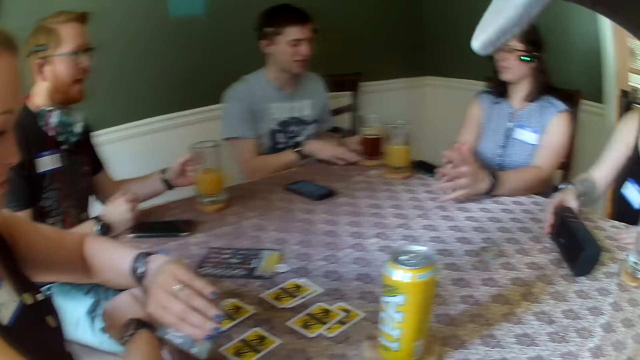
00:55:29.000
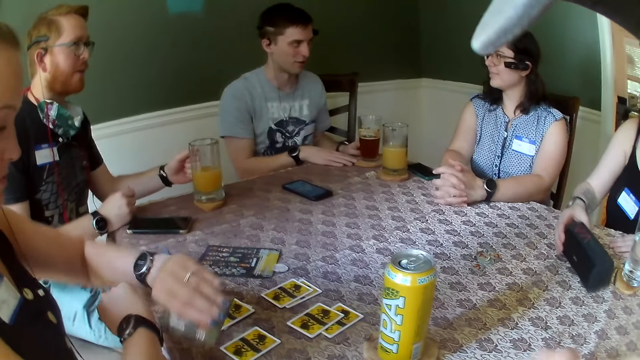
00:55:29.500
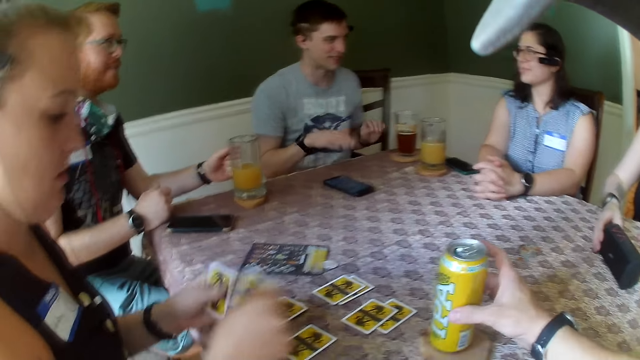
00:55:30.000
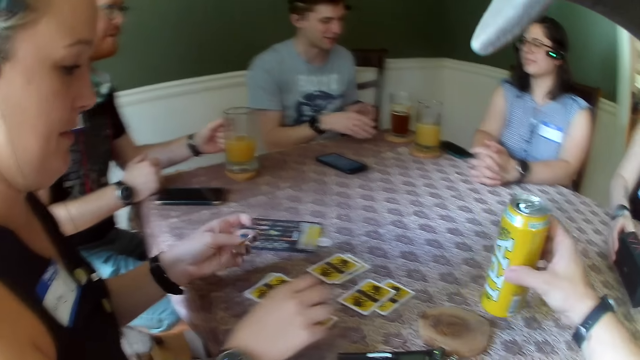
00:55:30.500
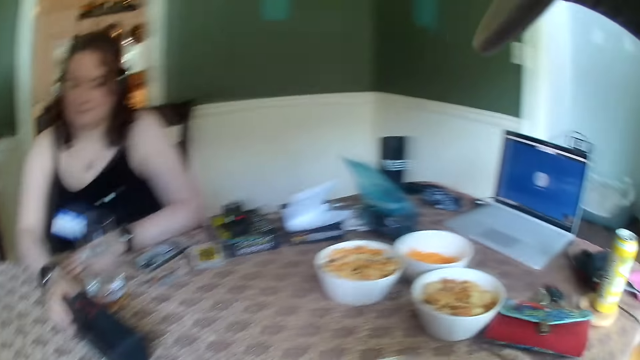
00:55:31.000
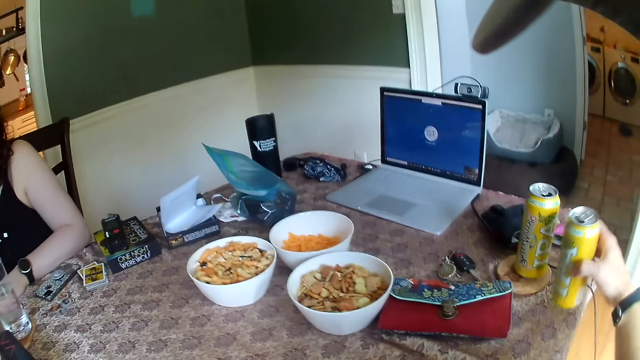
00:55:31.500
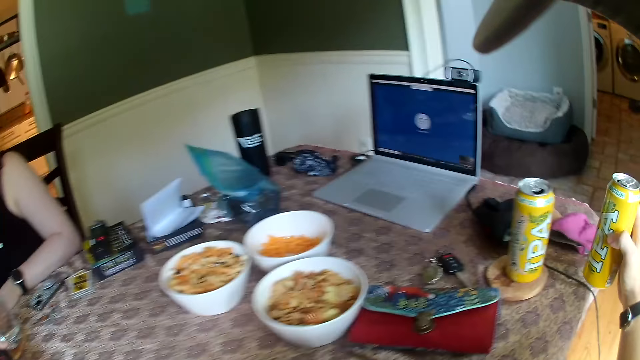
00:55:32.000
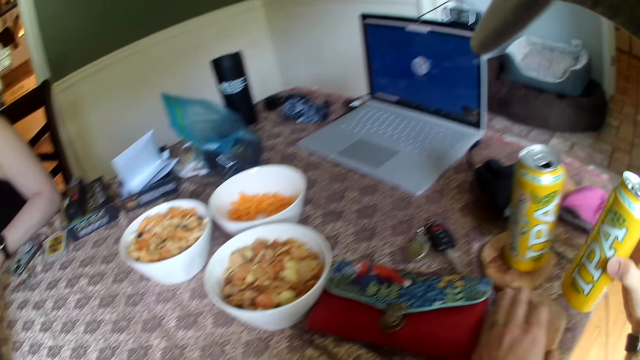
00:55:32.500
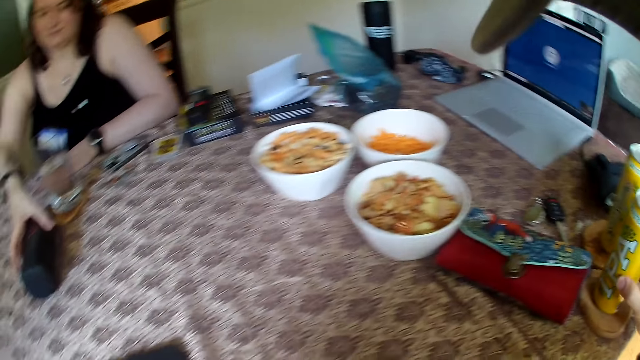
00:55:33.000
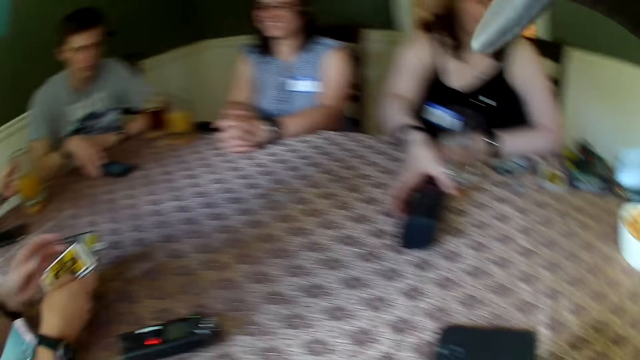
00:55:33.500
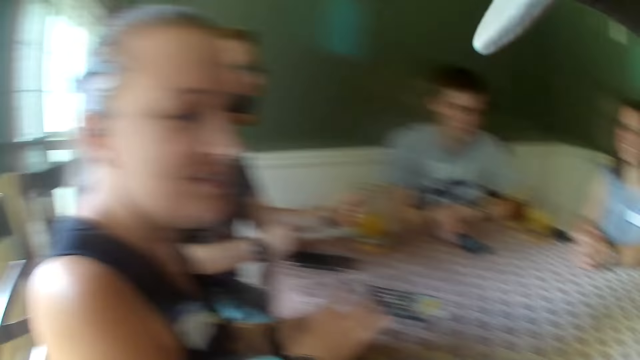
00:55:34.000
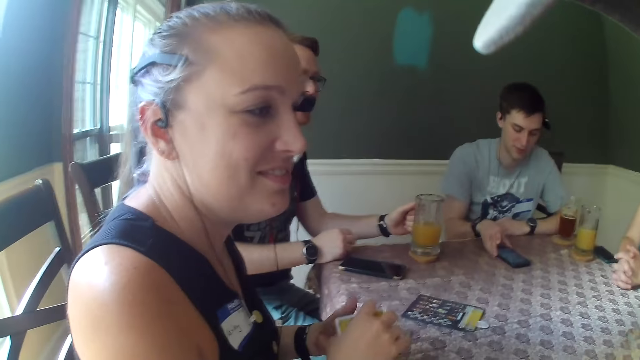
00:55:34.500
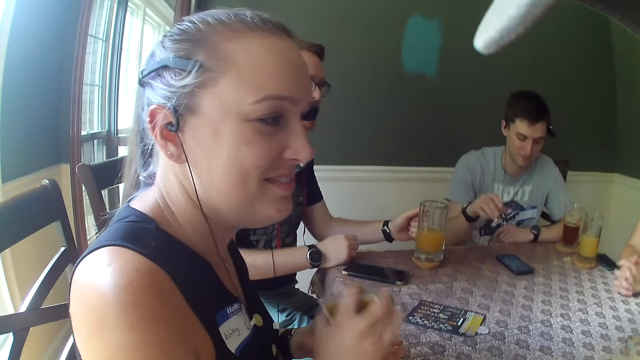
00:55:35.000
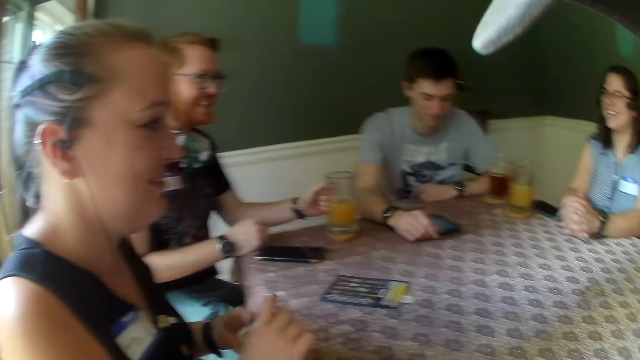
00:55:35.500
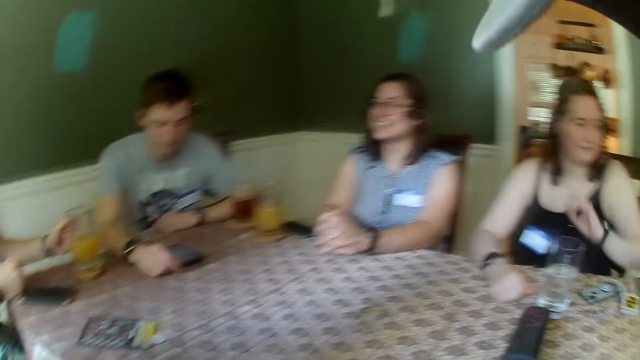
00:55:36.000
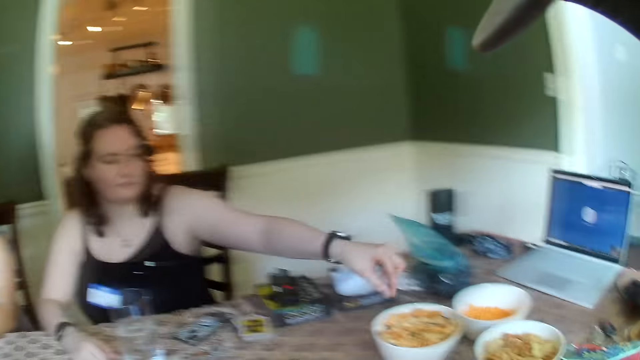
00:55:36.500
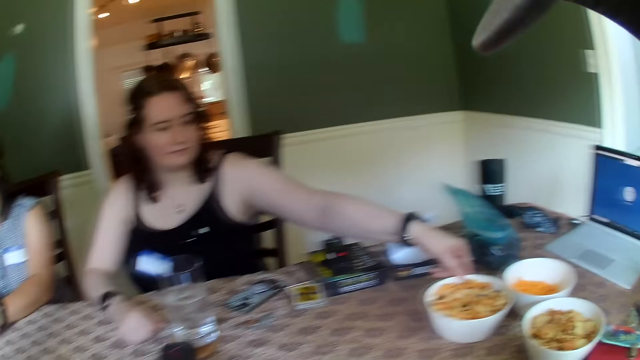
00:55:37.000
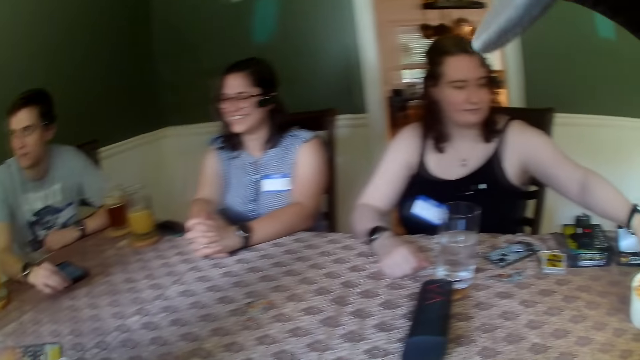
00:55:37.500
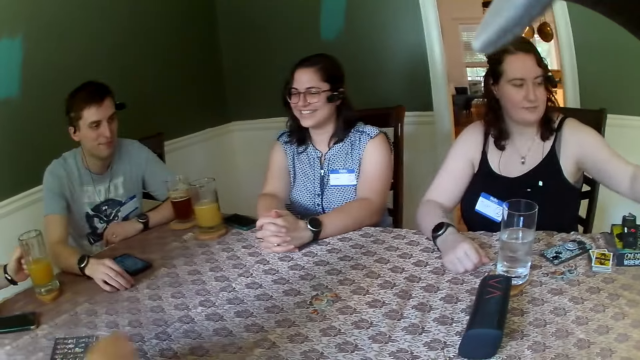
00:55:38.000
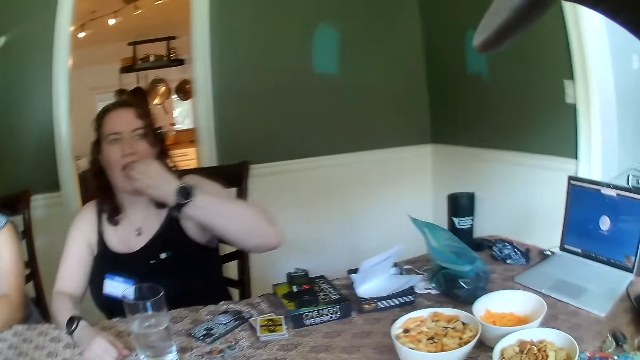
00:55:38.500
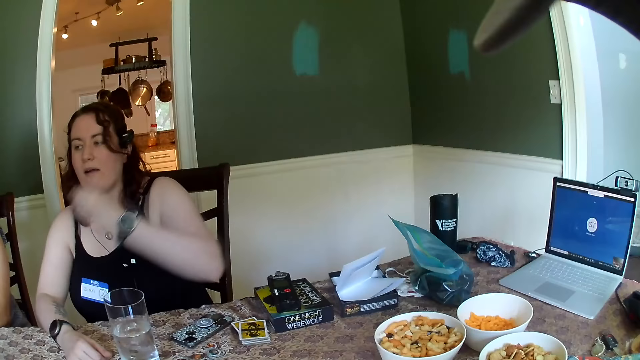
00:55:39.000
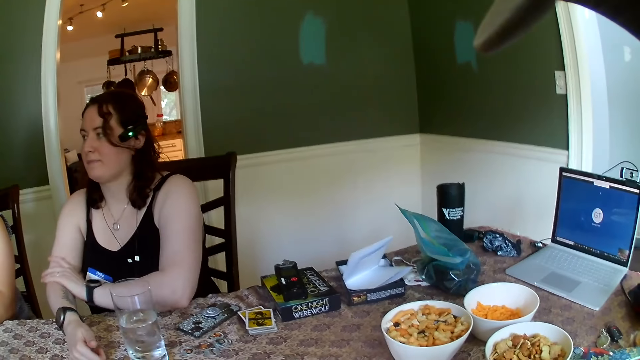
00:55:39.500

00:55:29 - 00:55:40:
A woman puts her hands together. The camera wearer moves a can of juice on the table with his right hand, places a cork coaster on the table with his left hand, and places the can of juice on the cork coaster with his right hand. A man moves the phone on the table with his right hand. The camera wearer looks around. Another woman moves a plate of chinchin on the table with her left hand. She eats a chinchin from the plate of chinchin on the table with her left hand.

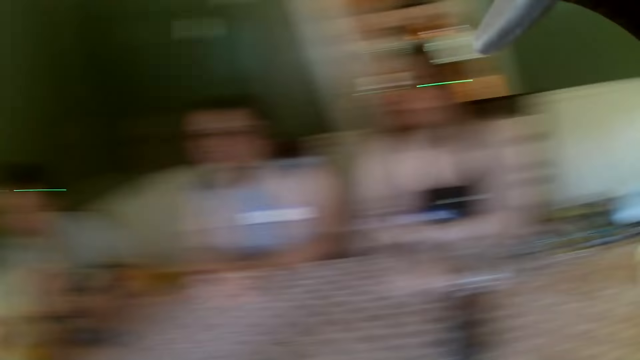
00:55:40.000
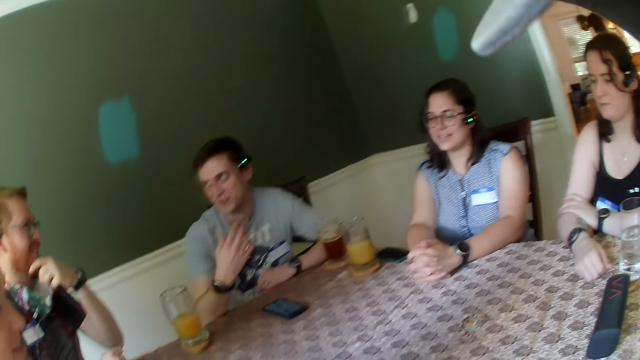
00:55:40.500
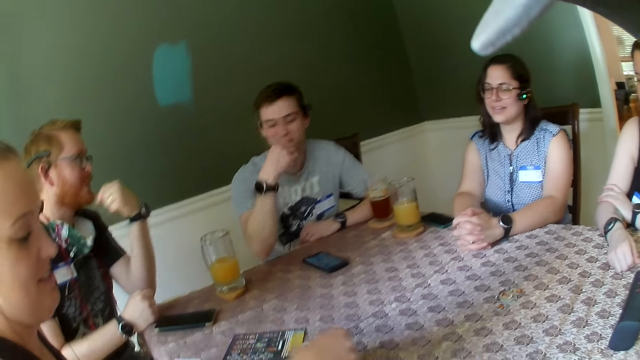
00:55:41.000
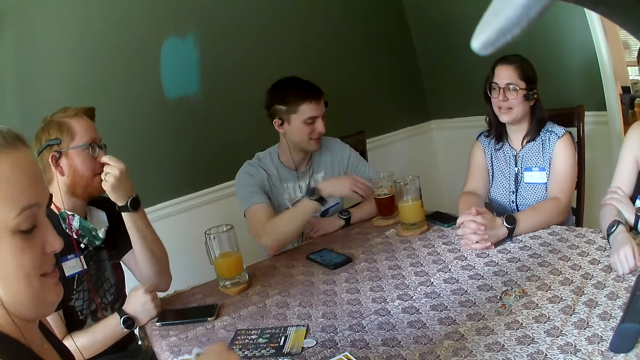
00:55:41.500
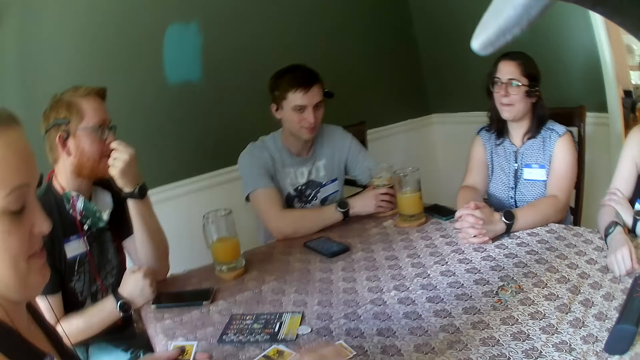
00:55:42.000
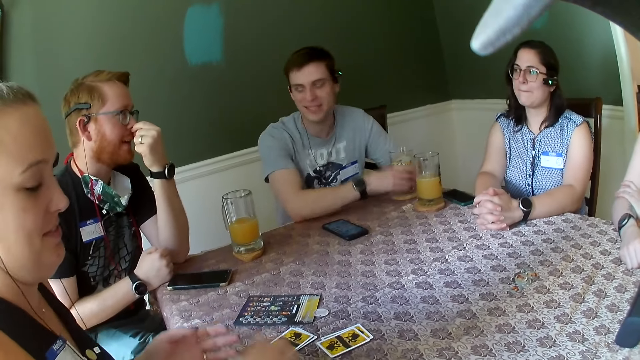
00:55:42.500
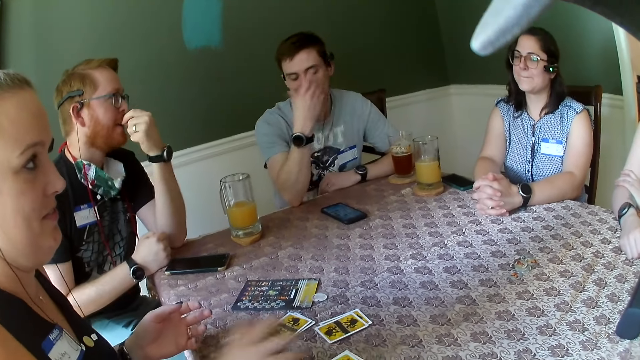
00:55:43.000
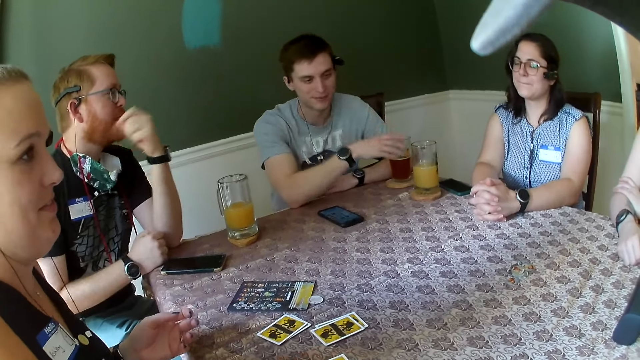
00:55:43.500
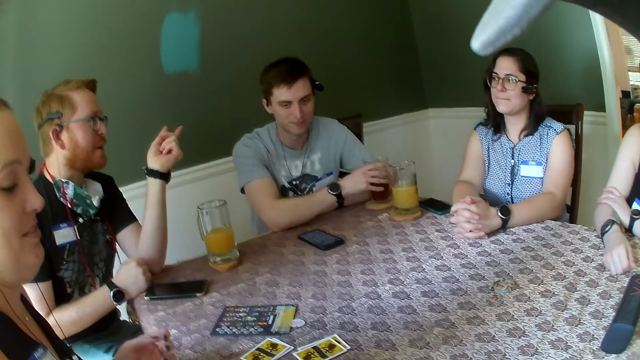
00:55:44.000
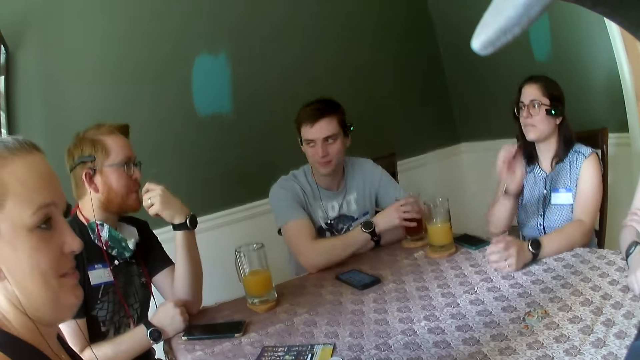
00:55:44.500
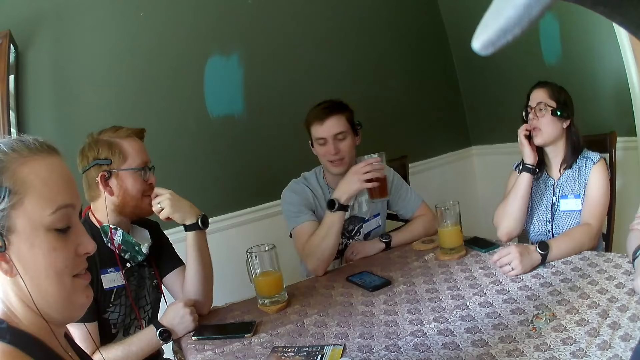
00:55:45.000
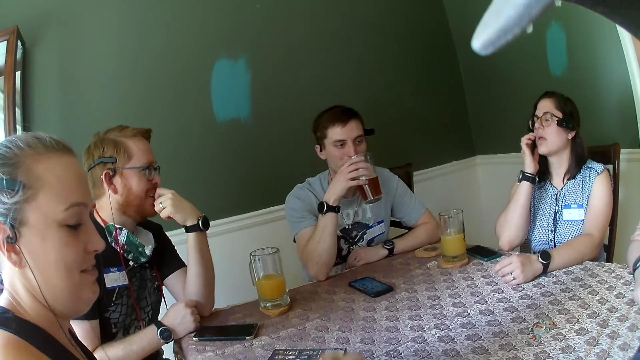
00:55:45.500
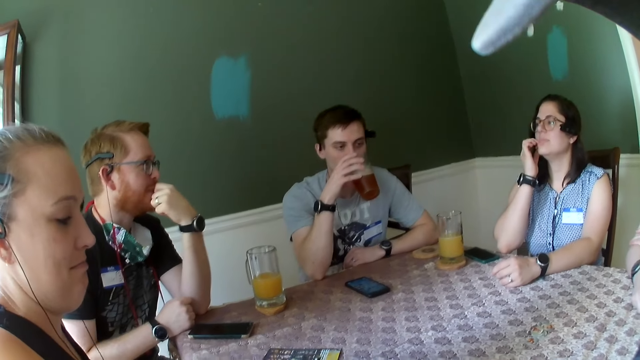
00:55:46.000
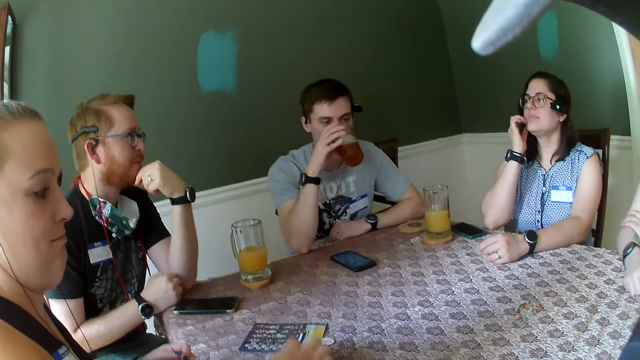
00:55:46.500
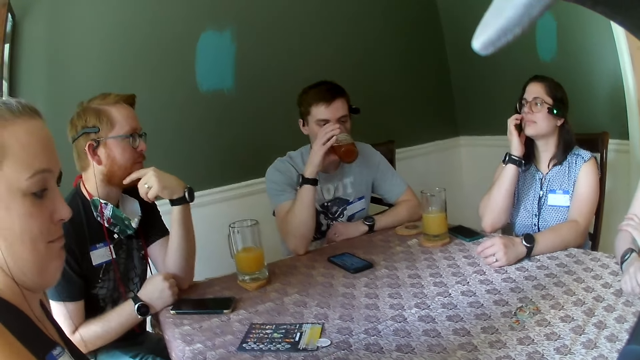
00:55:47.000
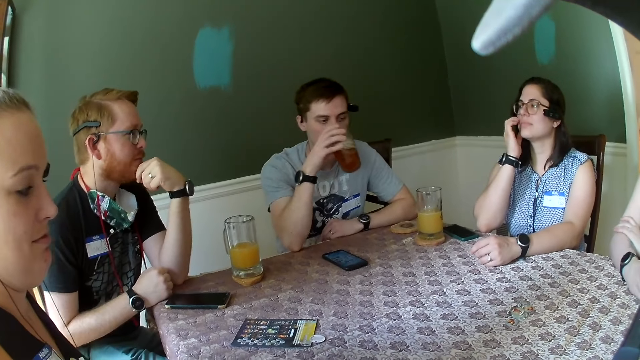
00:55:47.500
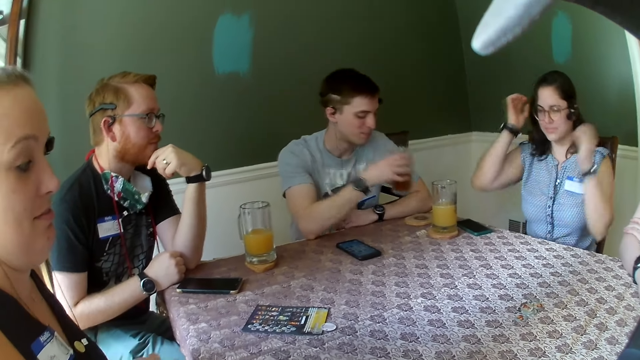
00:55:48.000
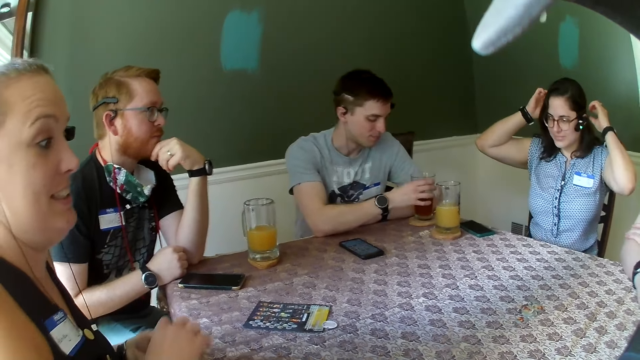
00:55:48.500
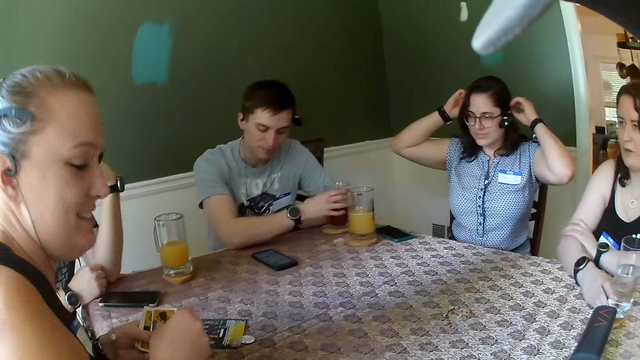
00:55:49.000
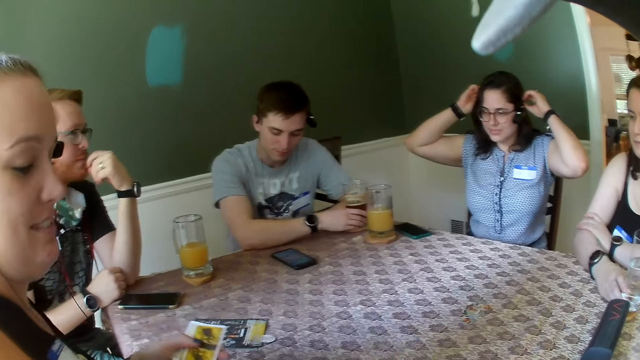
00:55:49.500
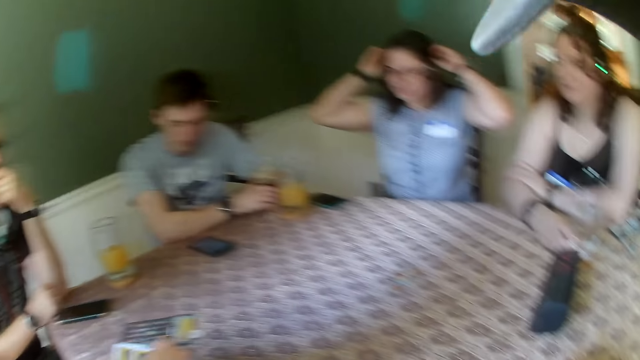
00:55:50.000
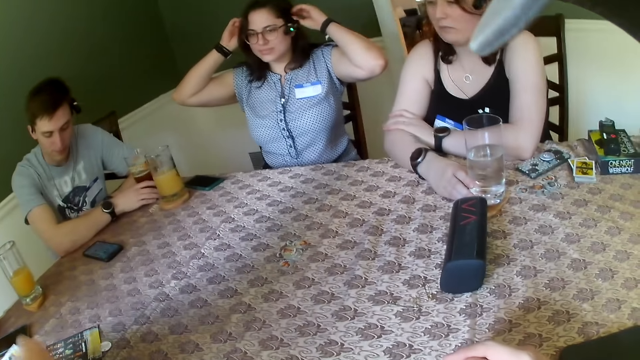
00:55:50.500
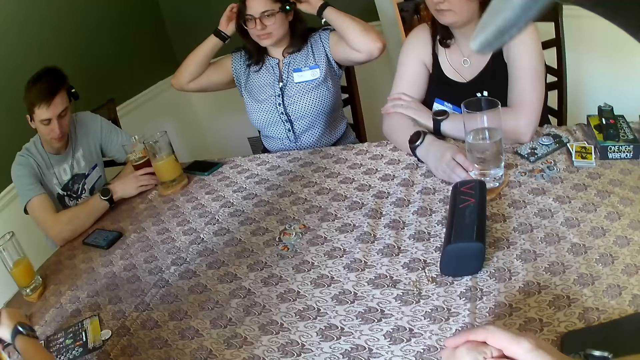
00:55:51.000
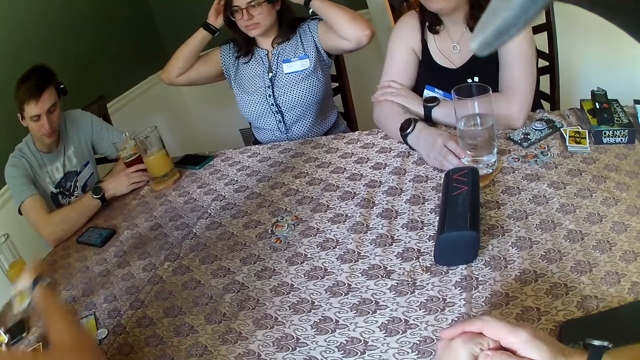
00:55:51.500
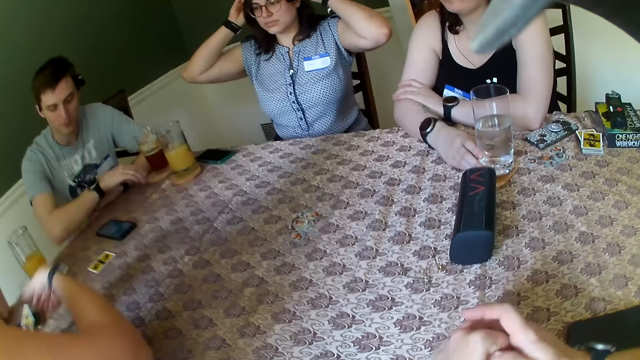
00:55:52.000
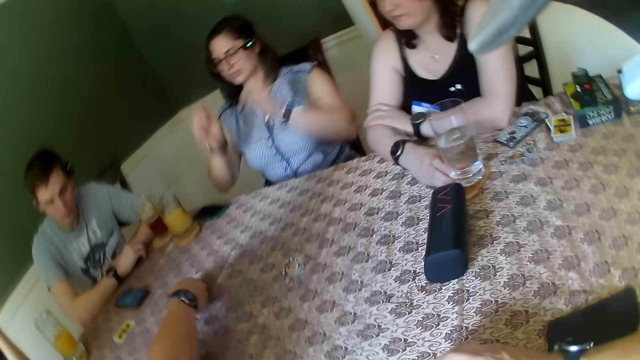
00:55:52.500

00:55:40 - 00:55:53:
A man touches his face with his left hand. Another man holds a glass of beer on the table with his right hand. The first man touches his face with his right hand. The other man holds the glass of beer on the table with his right hand. A woman touches her face with her right hand. The other man drinks the glass of beer with his right hand. The woman touches her hair with both hands. Another woman places cards on the table with her right hand.
